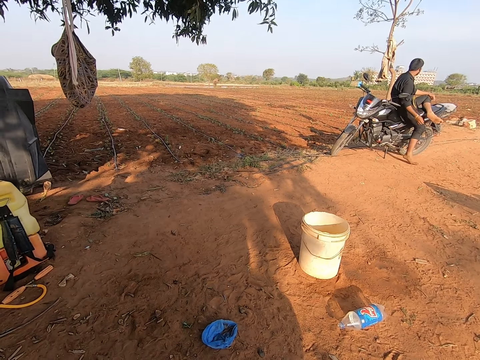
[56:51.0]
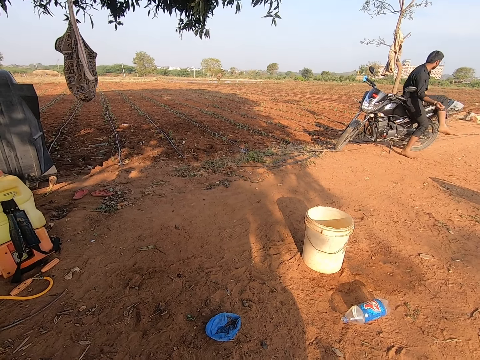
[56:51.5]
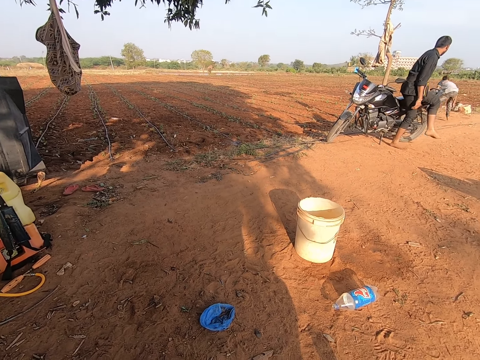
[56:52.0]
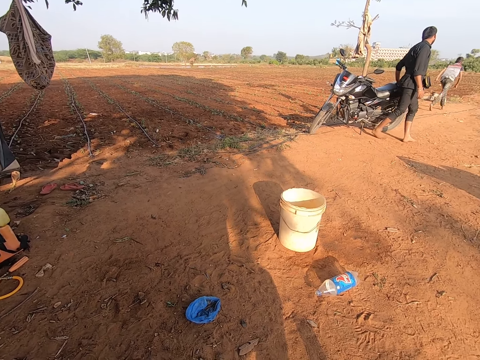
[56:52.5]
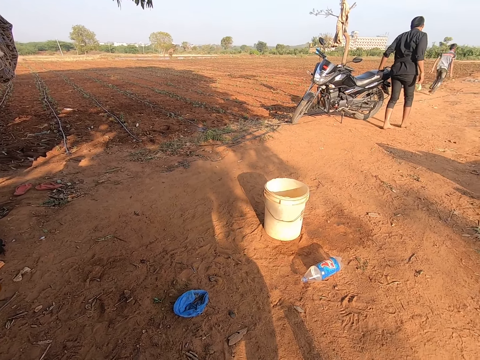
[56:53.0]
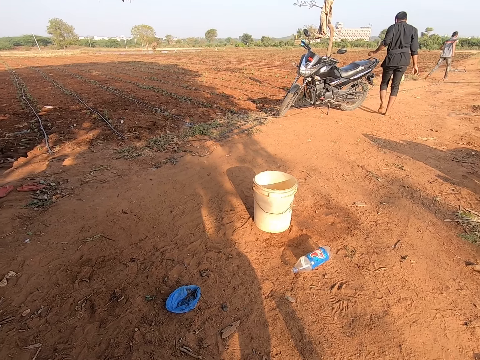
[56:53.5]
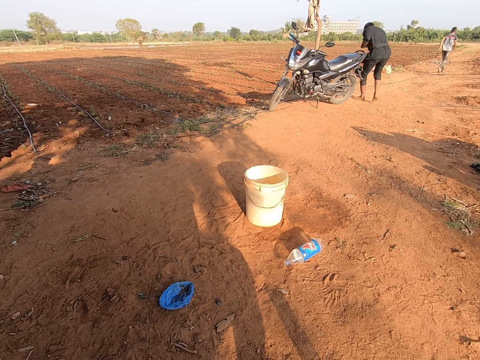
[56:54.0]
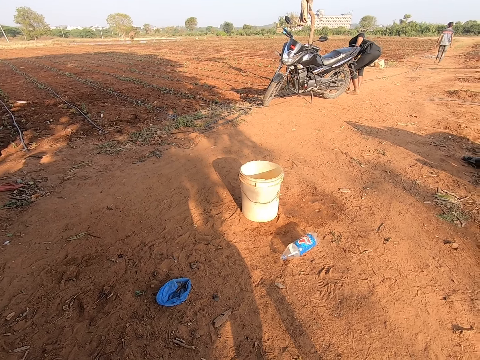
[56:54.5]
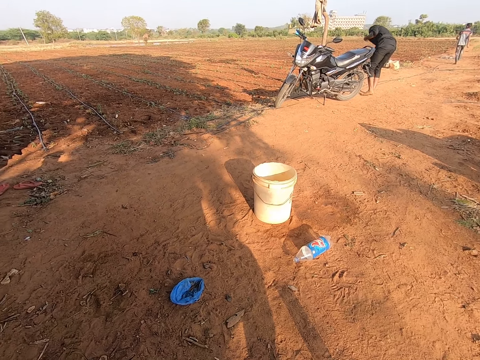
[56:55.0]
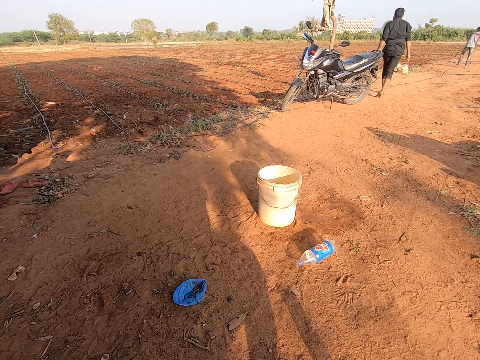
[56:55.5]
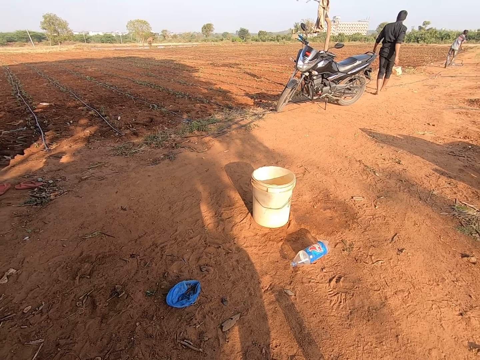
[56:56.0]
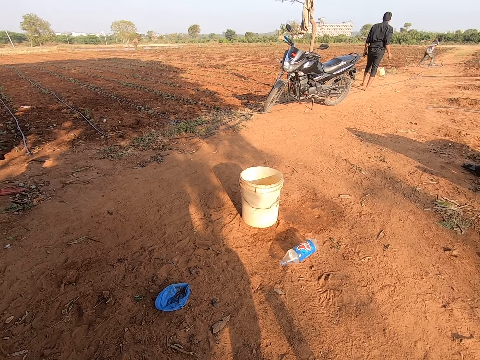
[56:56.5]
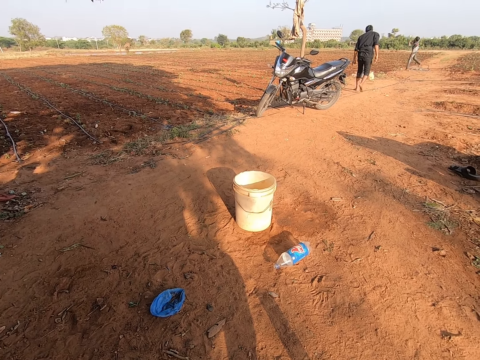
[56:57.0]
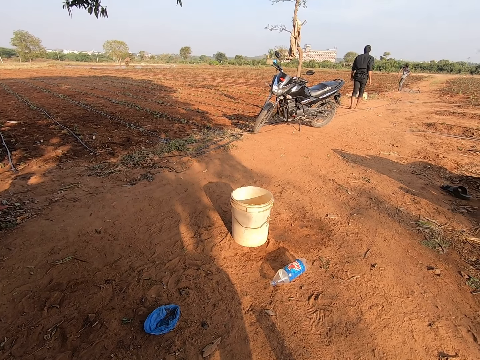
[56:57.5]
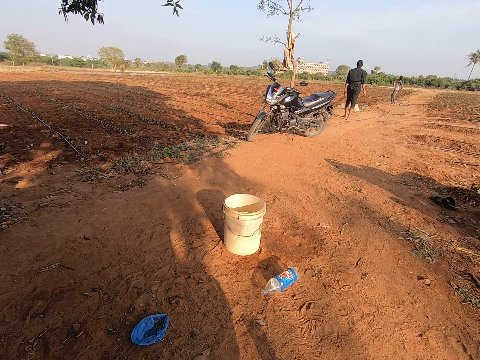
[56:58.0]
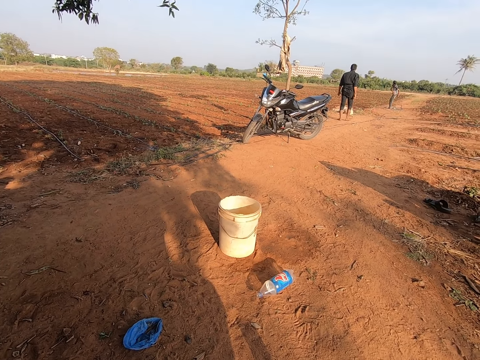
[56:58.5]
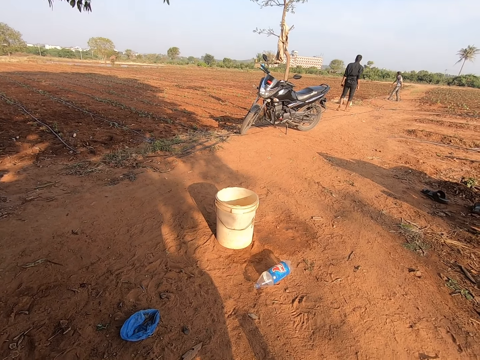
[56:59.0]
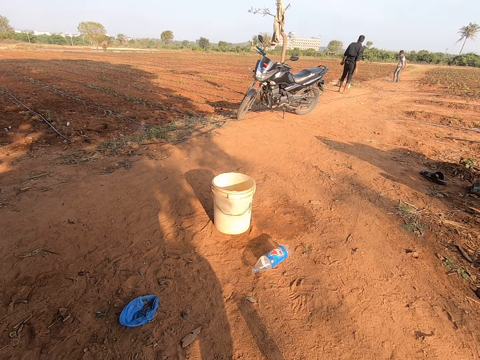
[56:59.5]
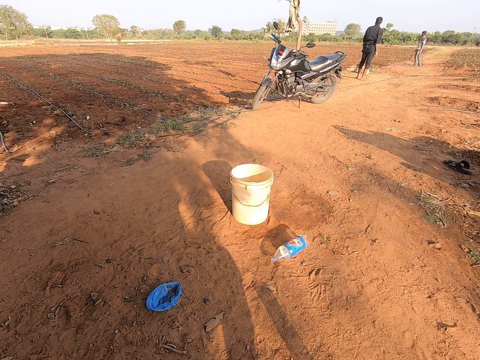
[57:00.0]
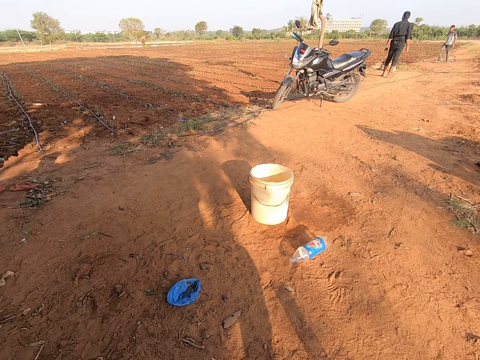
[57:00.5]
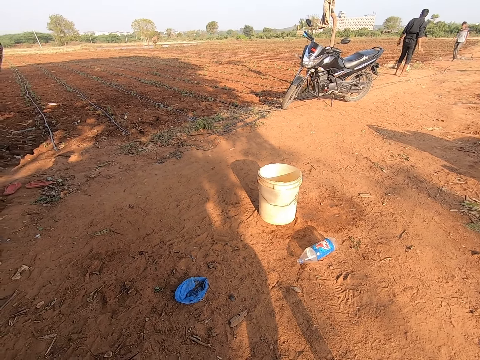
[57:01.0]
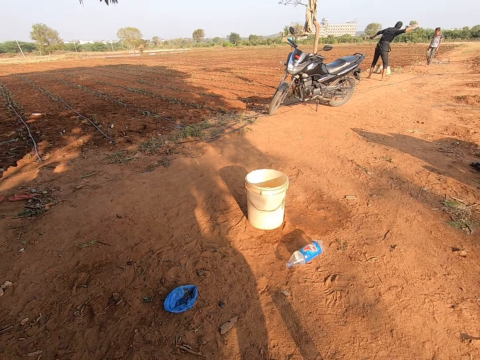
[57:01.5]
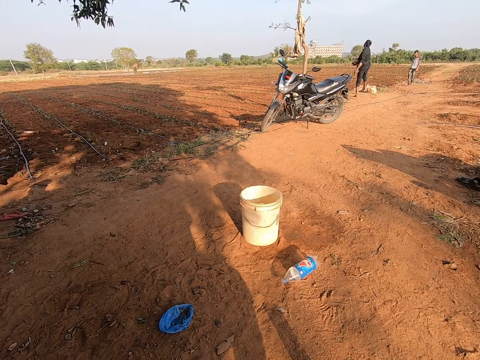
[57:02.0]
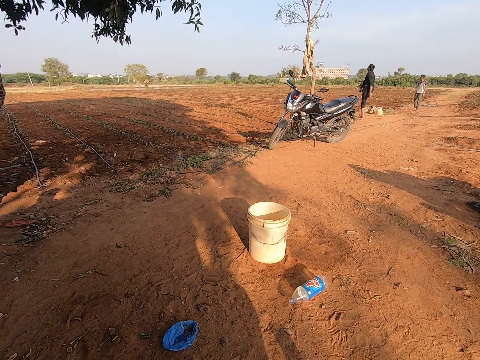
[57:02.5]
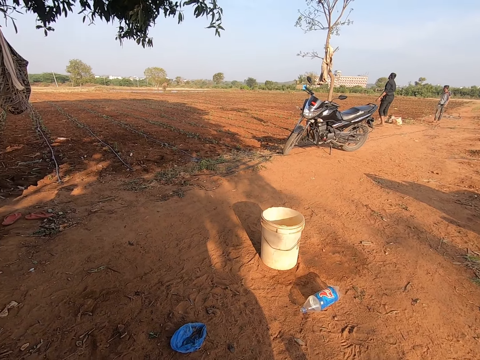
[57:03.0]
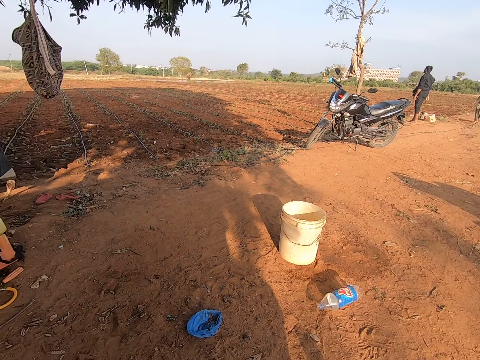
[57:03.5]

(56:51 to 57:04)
The camera wearer talks to the man. The child picks up the stone on the ground with his right hand. The man walks. The child runs. The man picks up the stone on the ground with his right hand. The man walks. The child throws the stone with his right hand on the field. The man talks to the child. The camera wearer talks to the child. The man throws the stone with his right hand on the field. The camera wearer talks to the man.

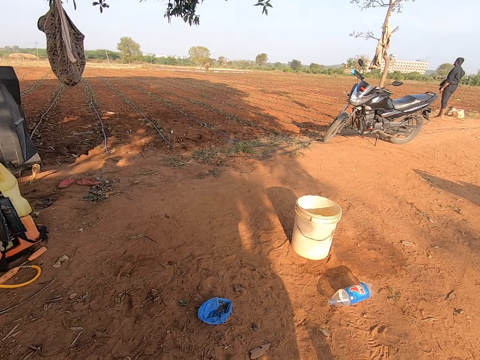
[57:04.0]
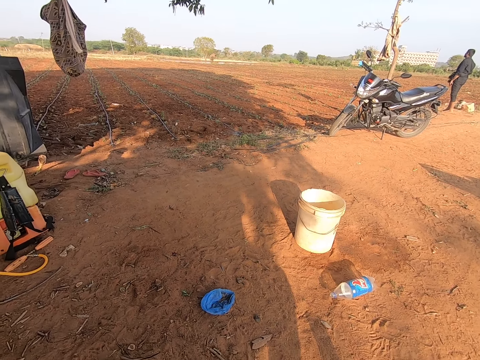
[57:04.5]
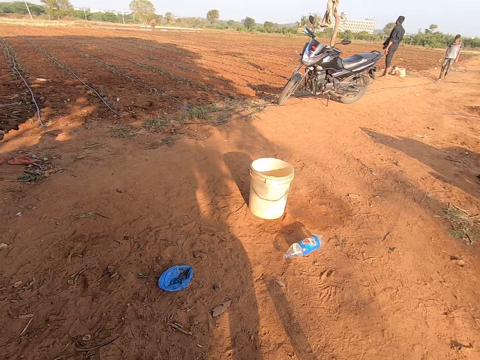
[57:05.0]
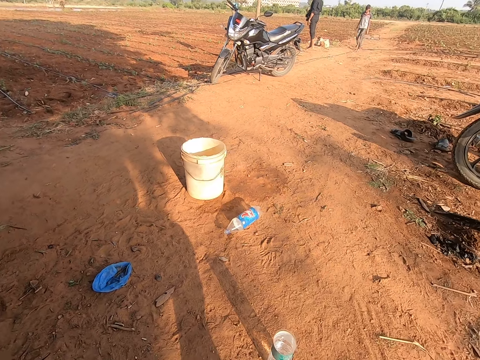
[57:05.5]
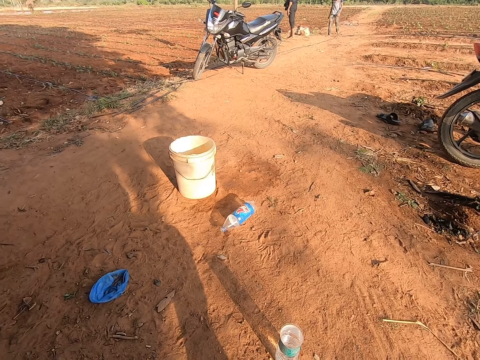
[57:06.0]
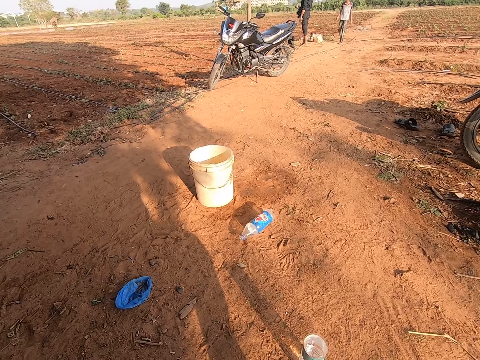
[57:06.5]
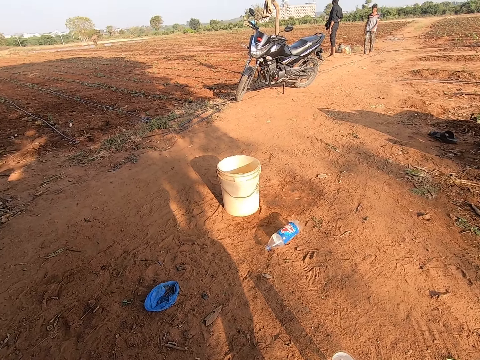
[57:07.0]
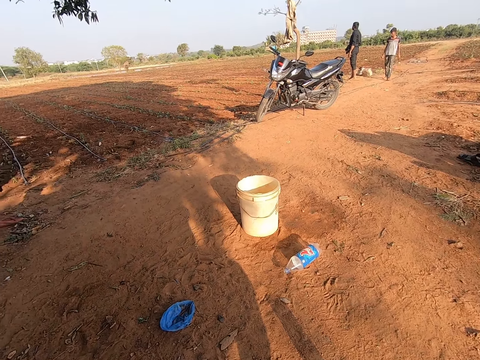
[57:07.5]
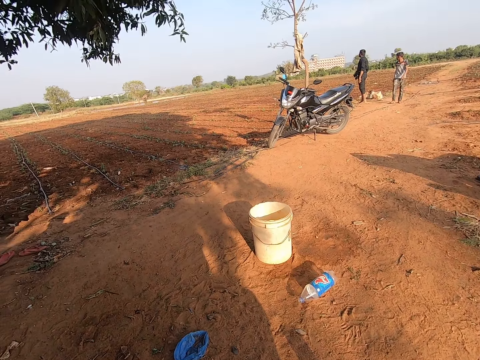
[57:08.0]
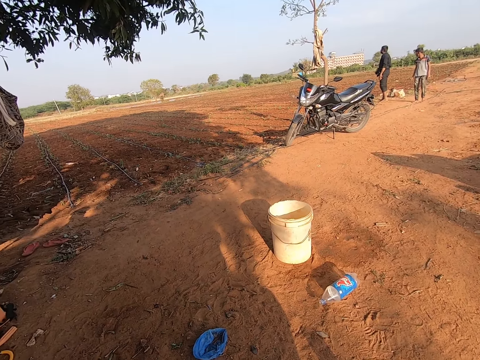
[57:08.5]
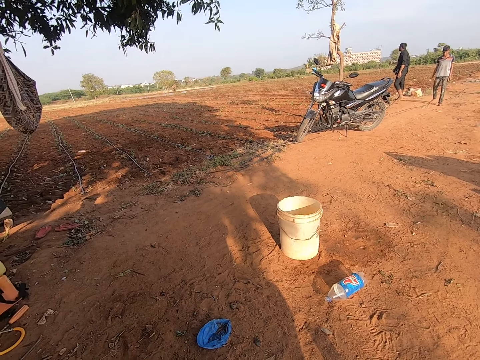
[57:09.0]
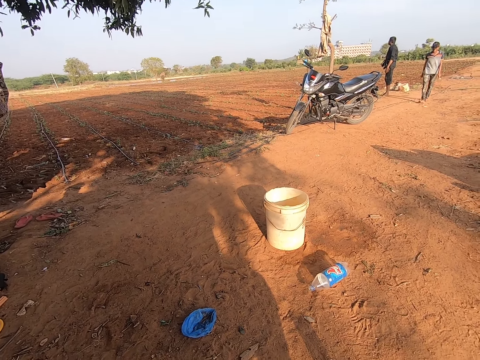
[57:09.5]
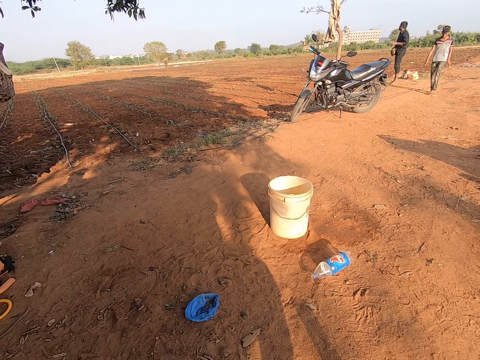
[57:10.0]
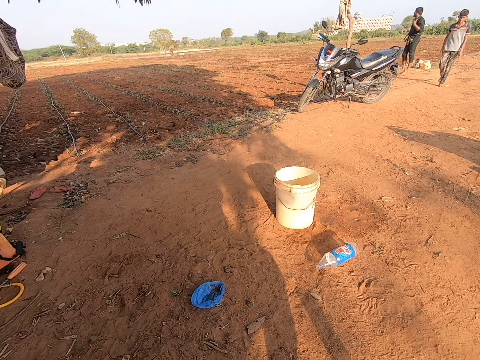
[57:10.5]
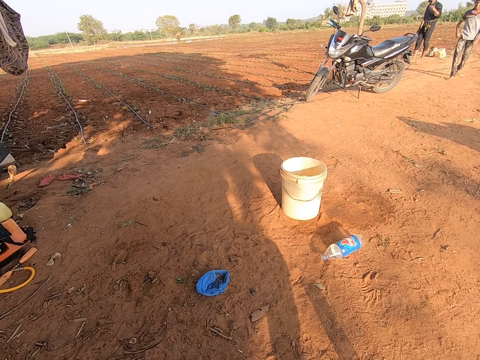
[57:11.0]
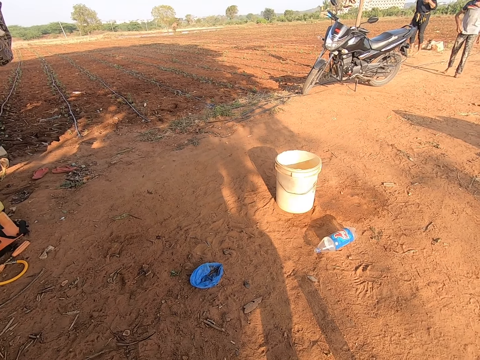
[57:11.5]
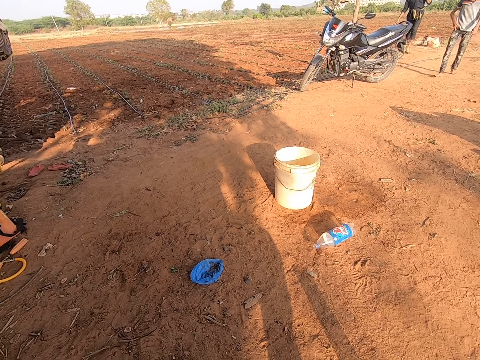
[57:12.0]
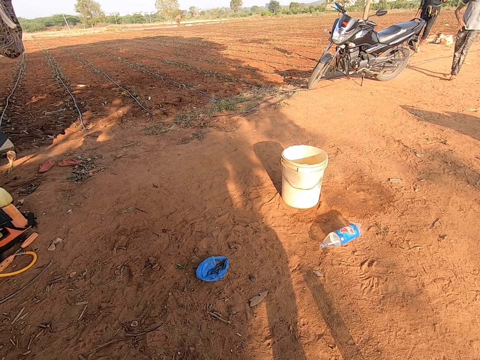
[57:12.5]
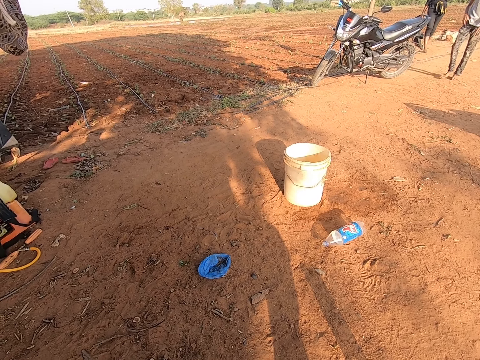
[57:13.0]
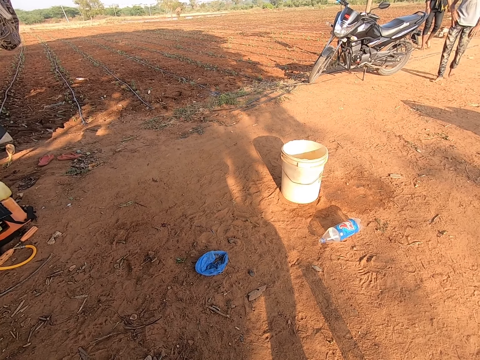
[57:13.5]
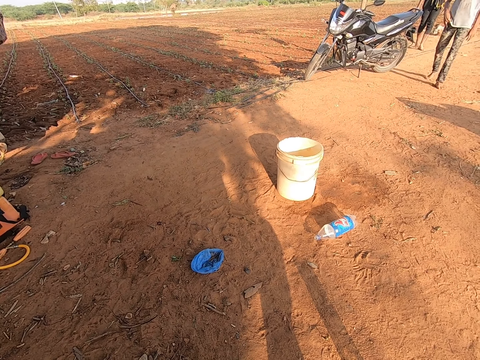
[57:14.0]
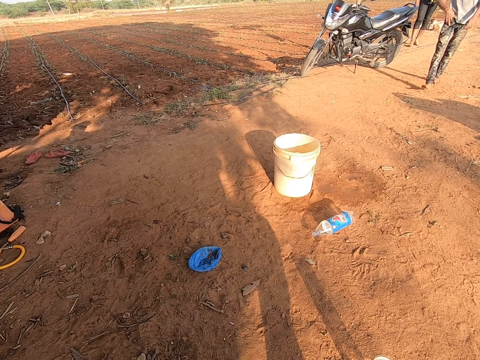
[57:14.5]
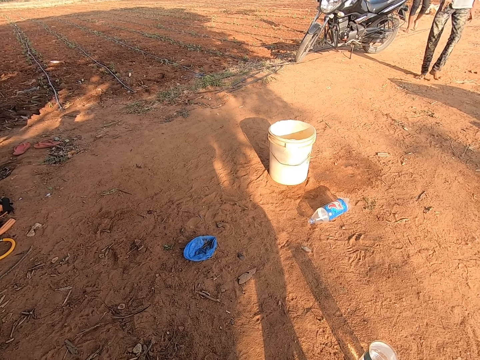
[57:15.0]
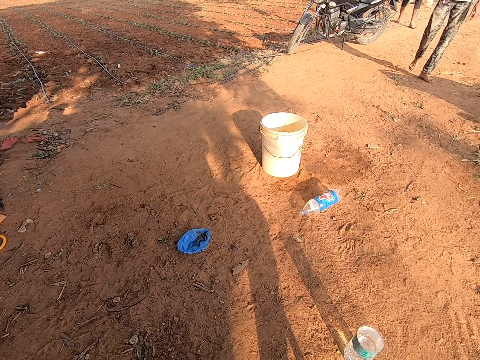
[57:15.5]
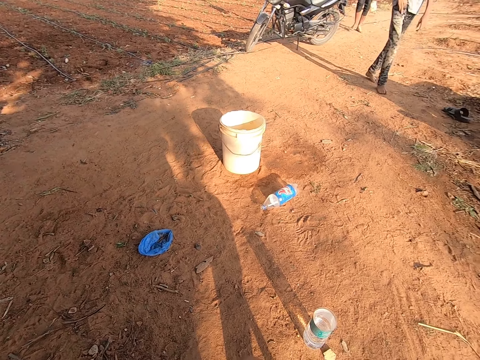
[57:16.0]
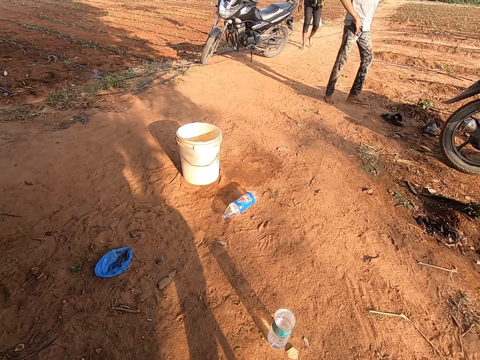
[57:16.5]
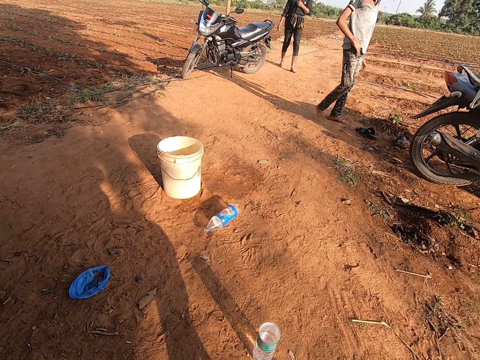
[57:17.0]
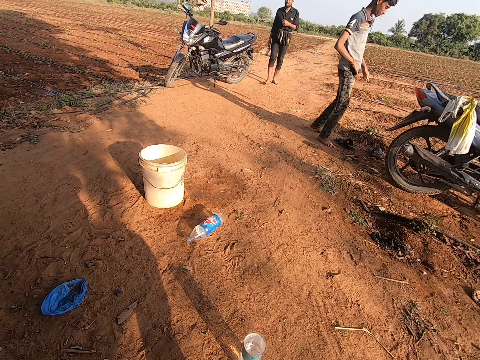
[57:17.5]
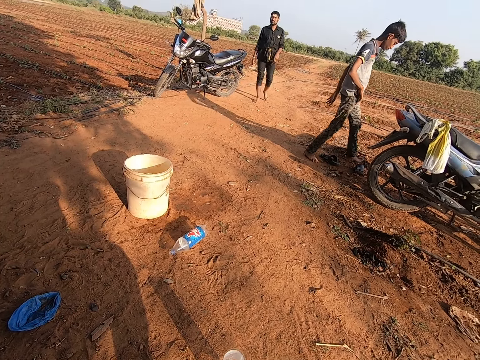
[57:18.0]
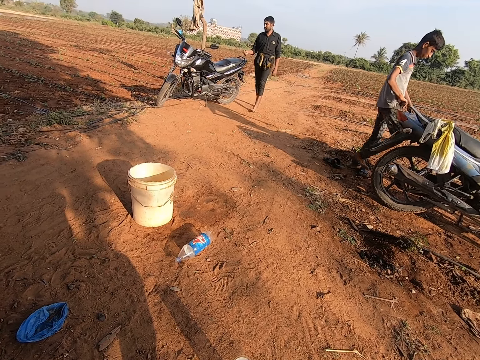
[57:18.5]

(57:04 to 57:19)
The camera wearer looks around. The child walks. The child talks to the camera wearer. The camera wearer talks to the child. The child walks towards the bike. The man talks to the camera wearer and walks. The camera wearer talks to the man and looks around. The man walks towards the bike.
